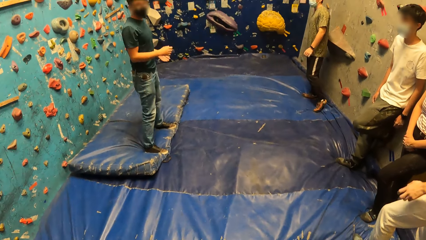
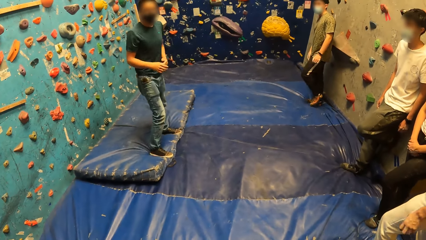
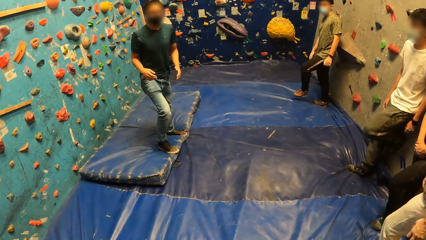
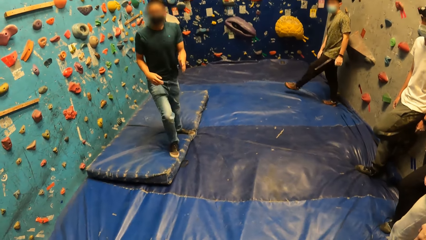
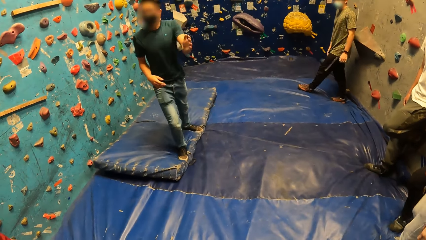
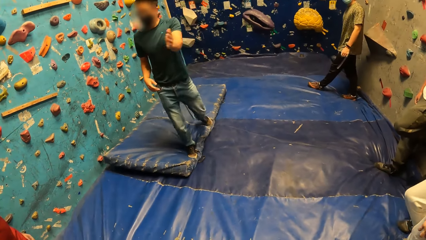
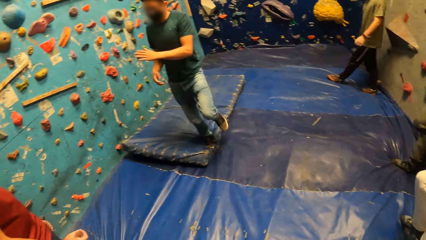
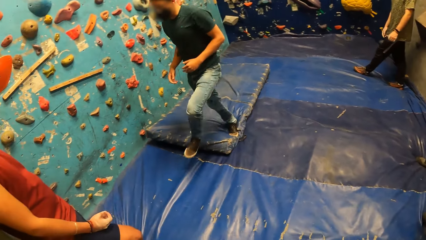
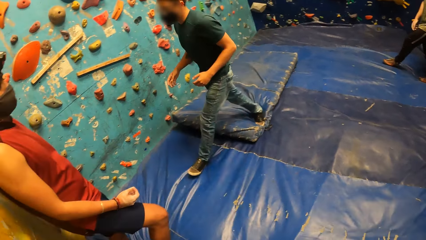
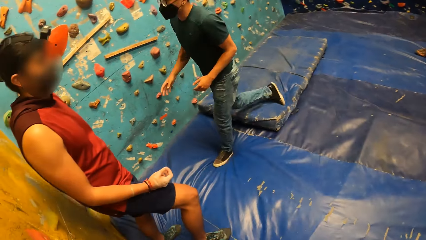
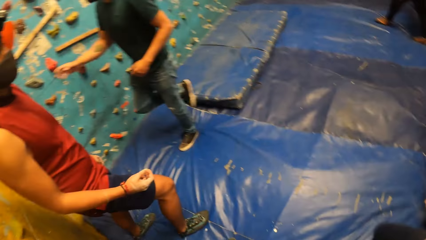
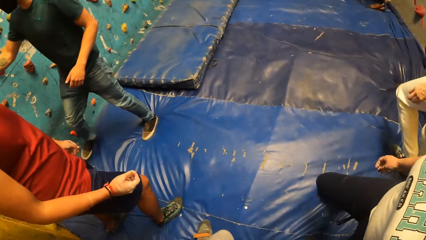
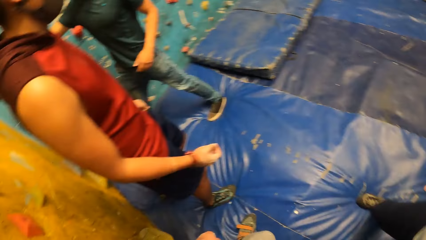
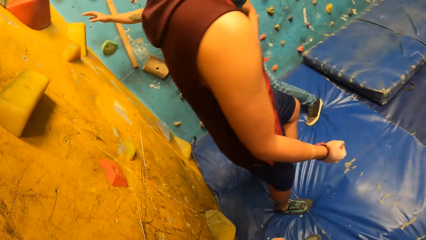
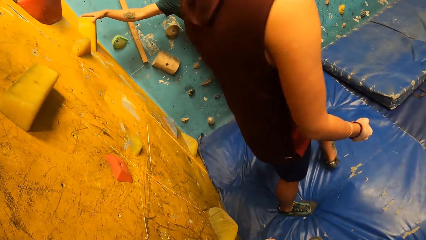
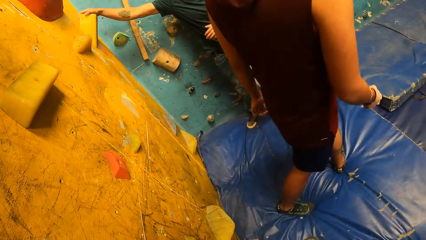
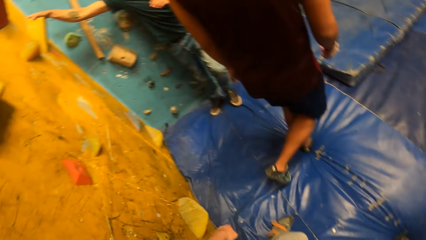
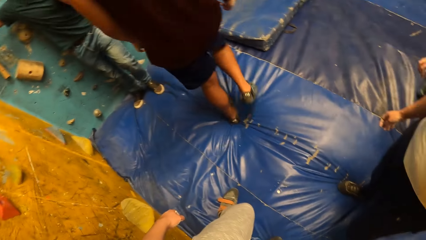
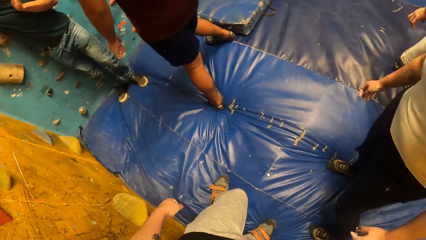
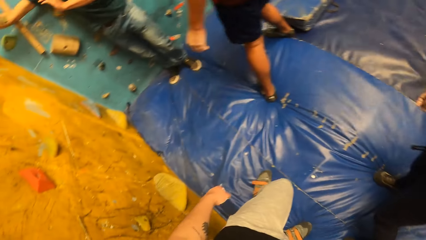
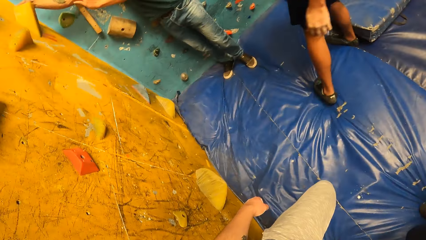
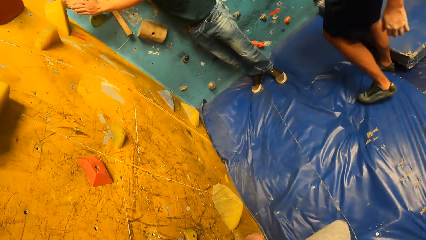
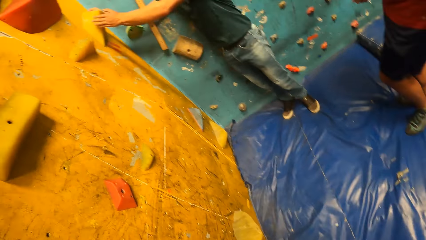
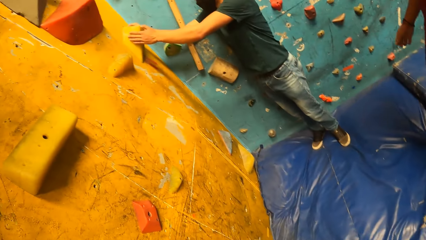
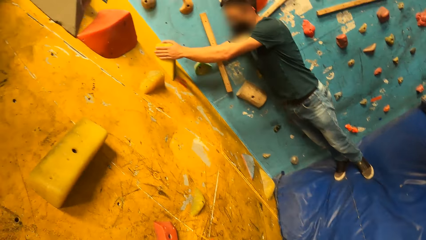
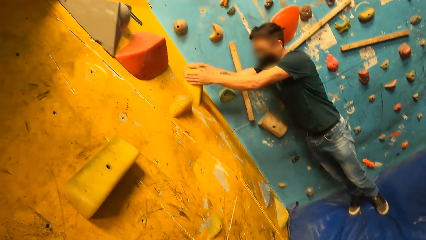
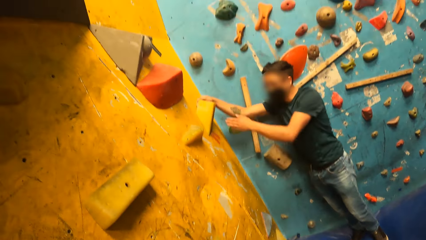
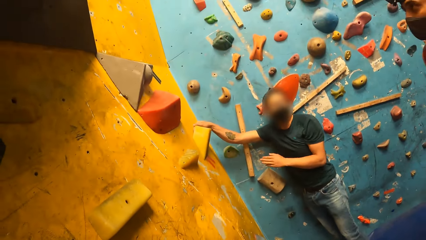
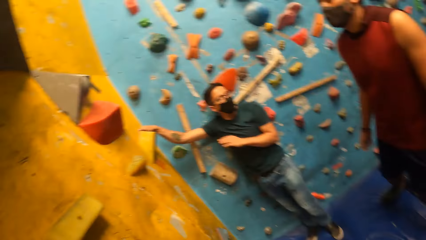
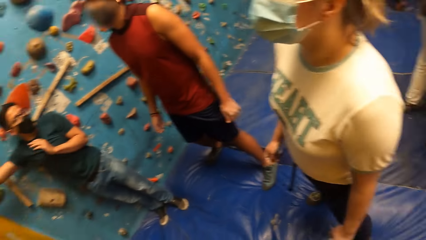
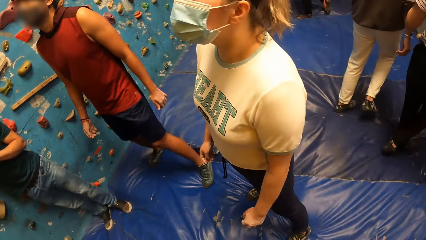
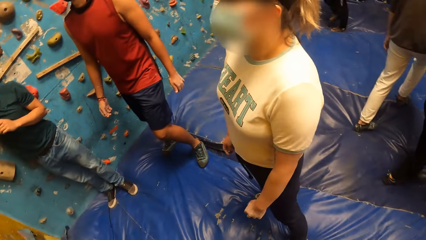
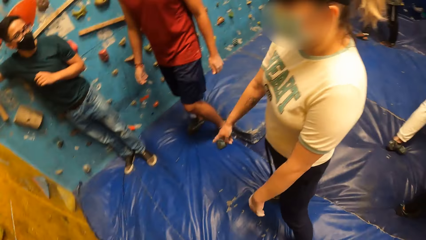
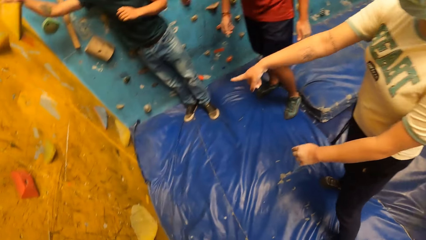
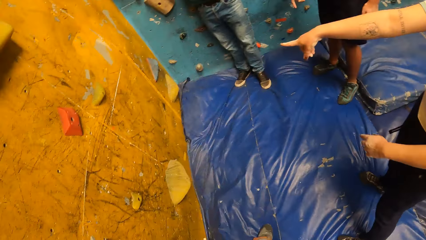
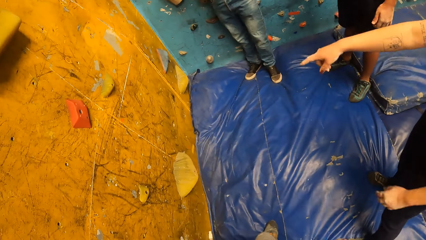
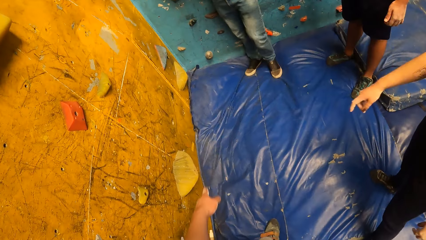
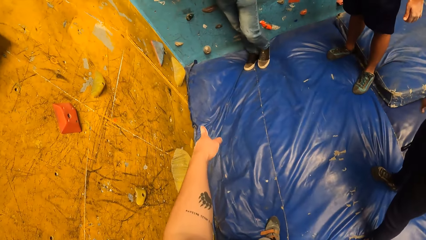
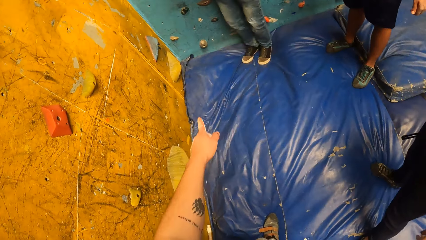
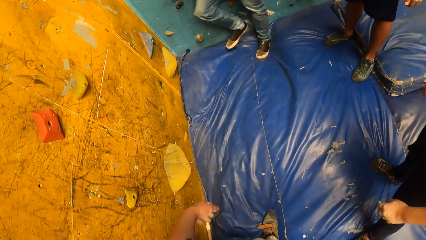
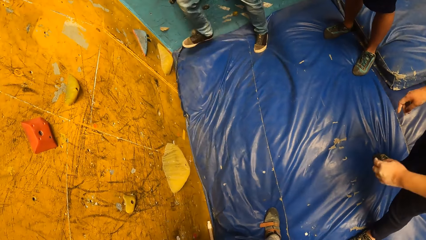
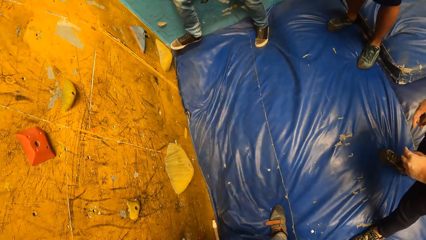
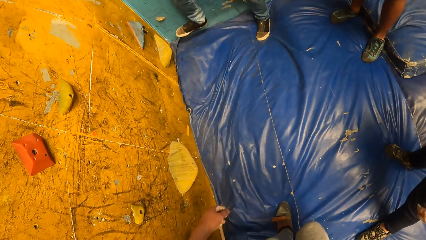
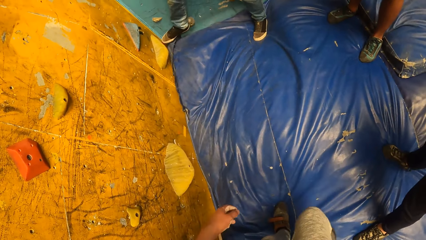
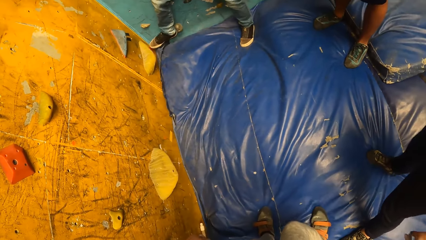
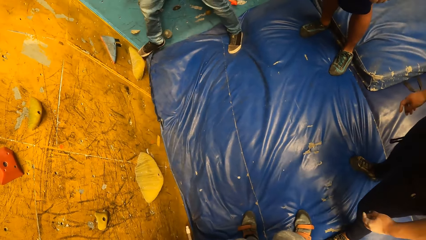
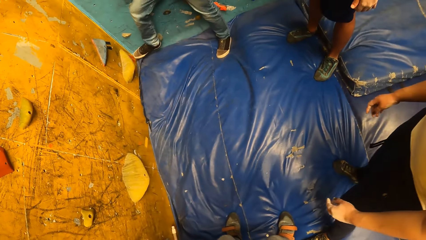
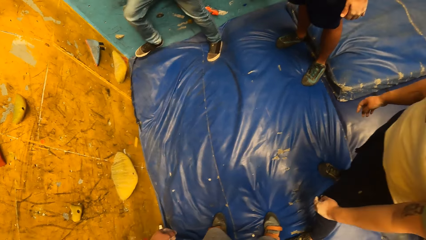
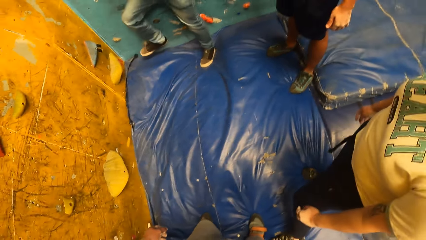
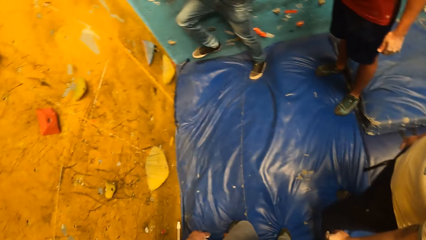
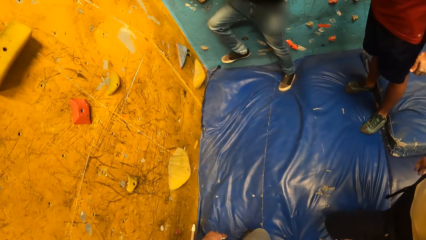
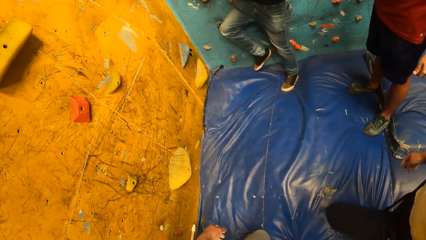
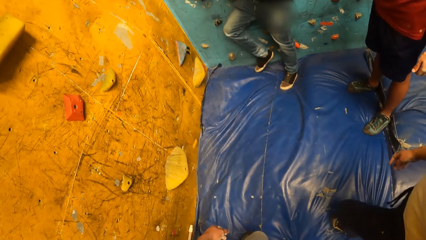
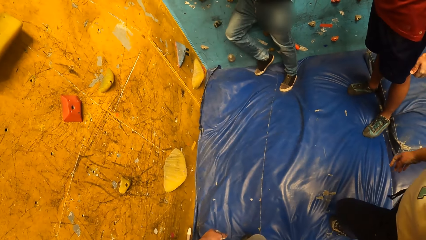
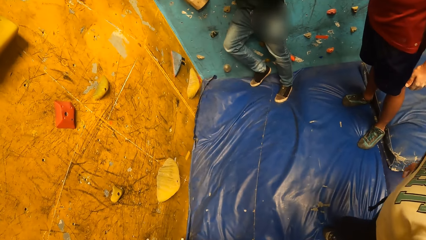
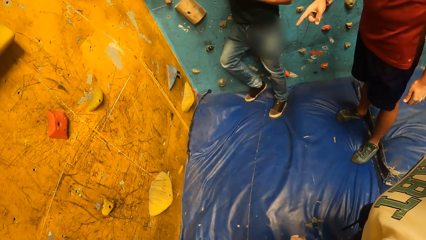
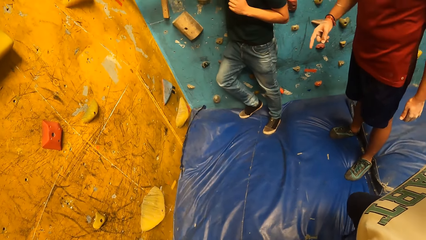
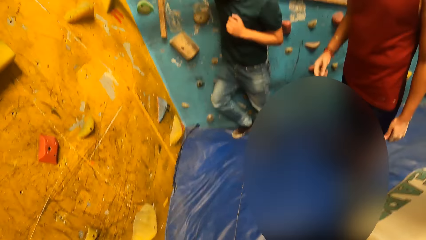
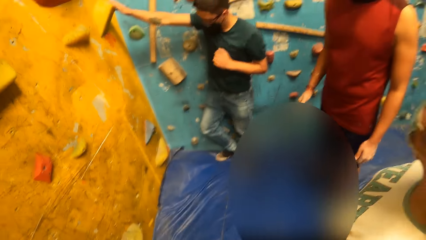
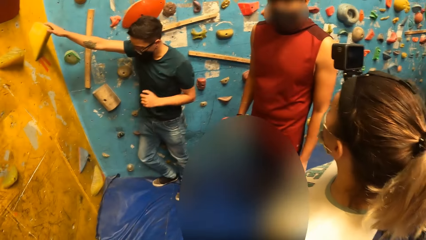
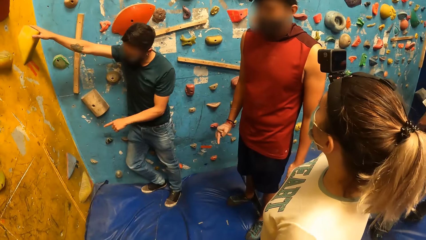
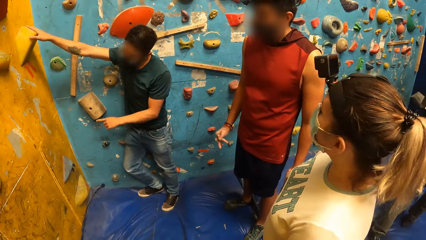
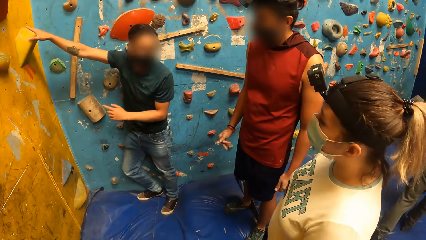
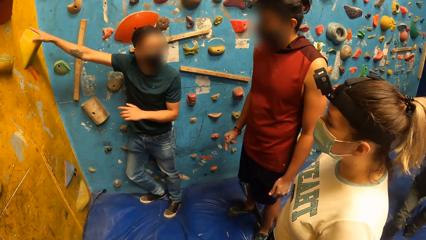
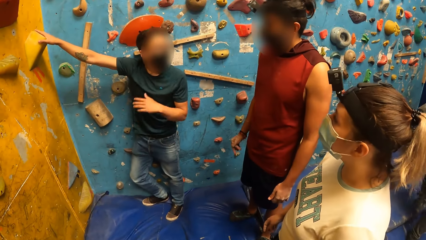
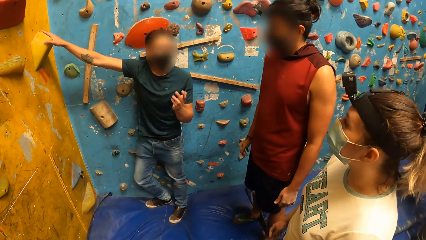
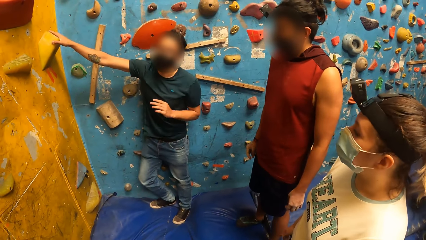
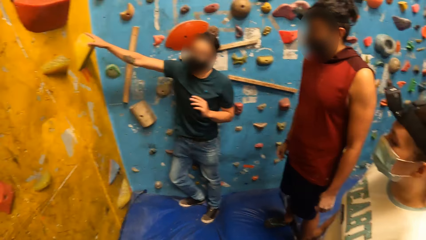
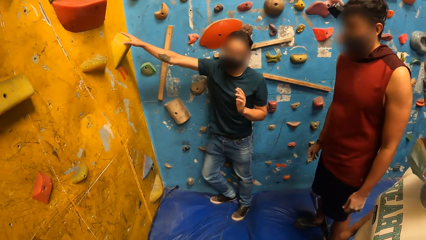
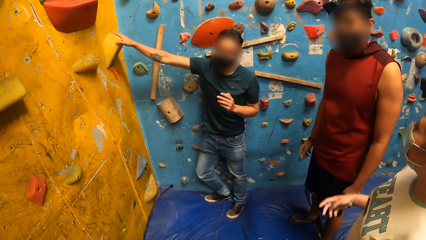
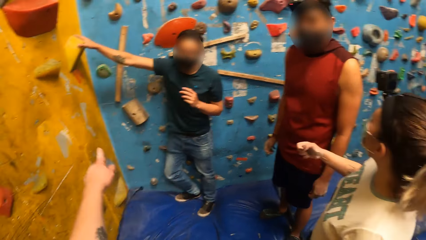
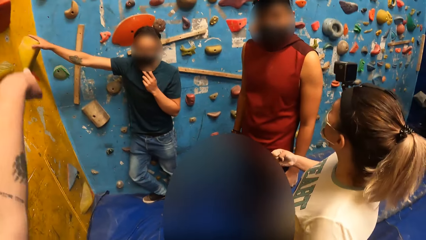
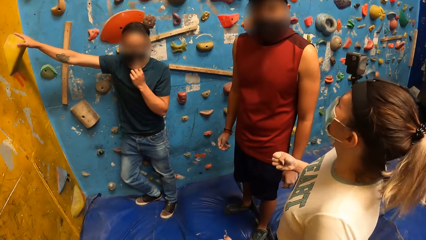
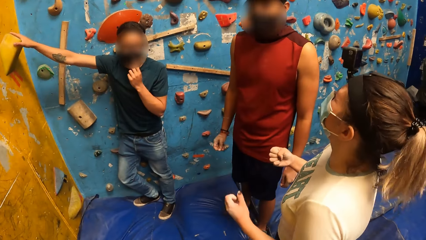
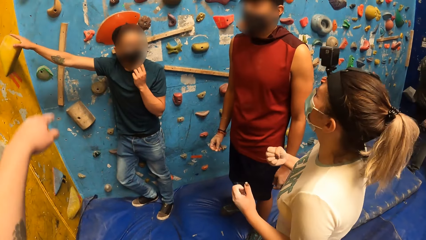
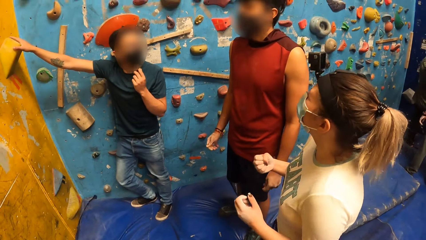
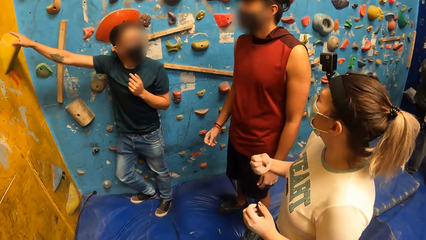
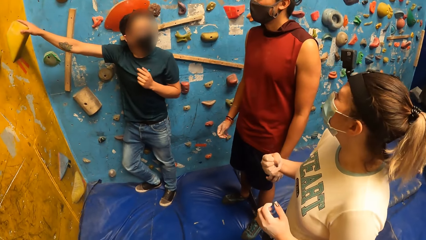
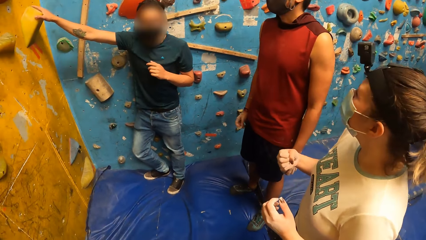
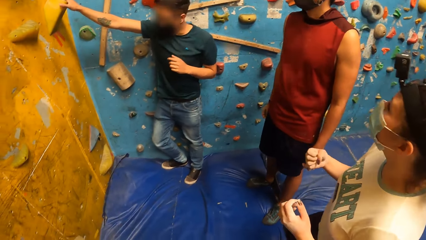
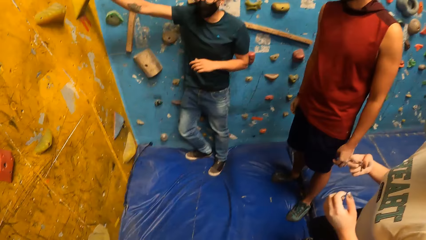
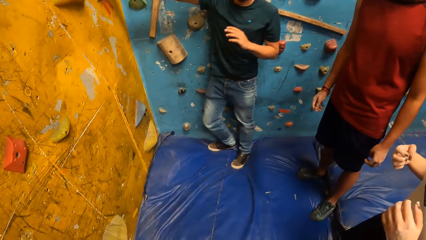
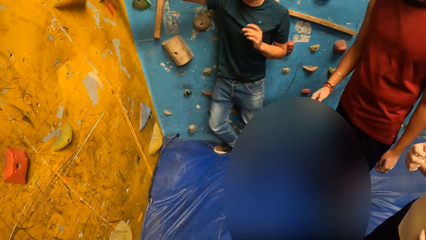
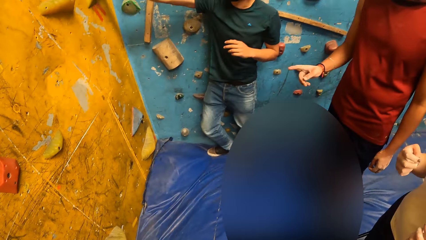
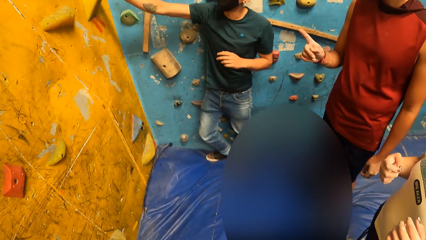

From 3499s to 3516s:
A man converses in the climb wall room and walks in the climb wall room. The camera wearer looks around. Another man walks away from the climb wall. The first man holds on to the climb wall. He converses in the climb wall room. A woman points on the climb wall. The camera wearer points a finger on the climb wall. The first man steps on the climb wall step with his foot. A third man points at the climb wall. The first man converses in the climb wall room. The camera wearer points a finger up on the climb wall. The woman converses in the climb wall room.
